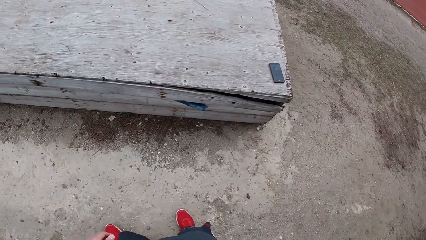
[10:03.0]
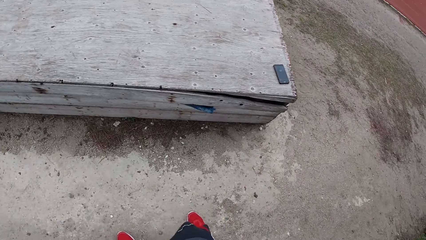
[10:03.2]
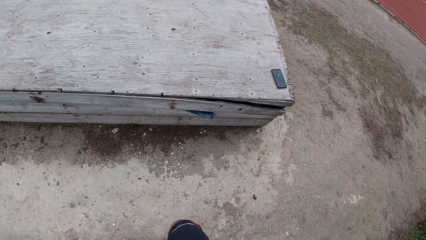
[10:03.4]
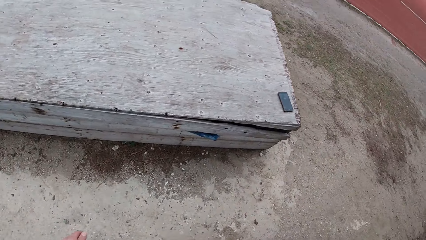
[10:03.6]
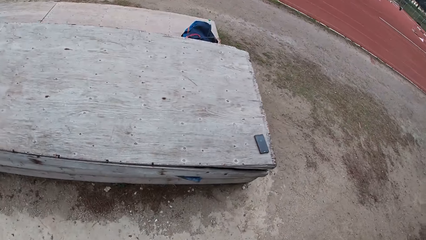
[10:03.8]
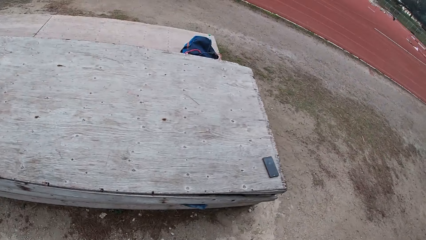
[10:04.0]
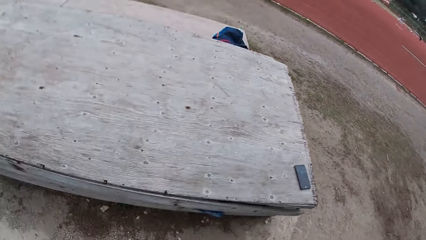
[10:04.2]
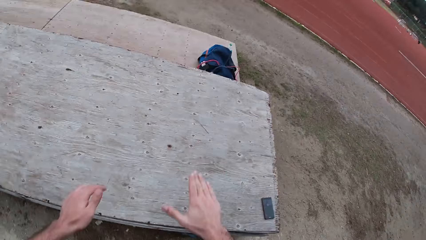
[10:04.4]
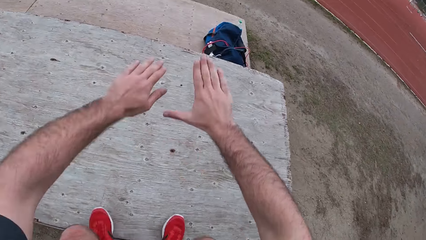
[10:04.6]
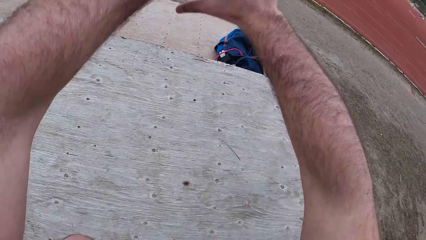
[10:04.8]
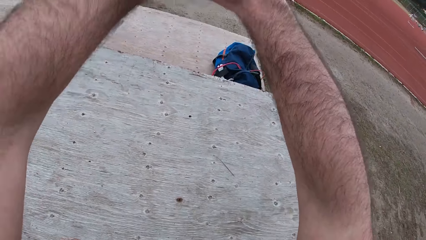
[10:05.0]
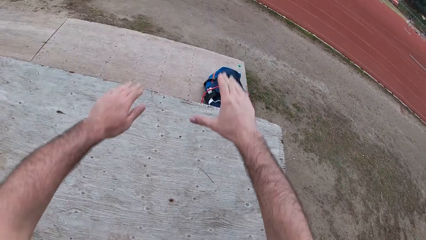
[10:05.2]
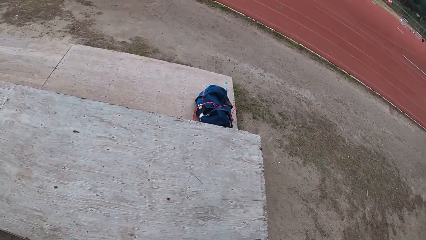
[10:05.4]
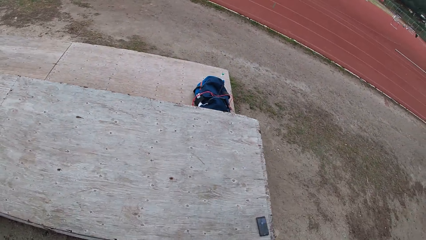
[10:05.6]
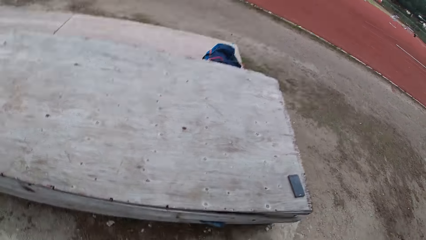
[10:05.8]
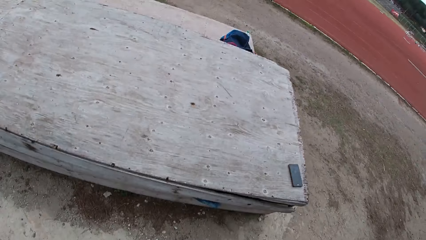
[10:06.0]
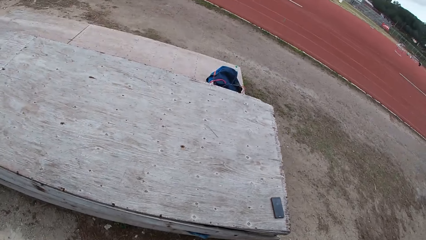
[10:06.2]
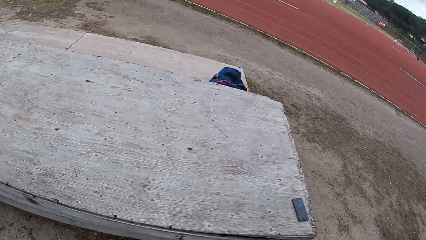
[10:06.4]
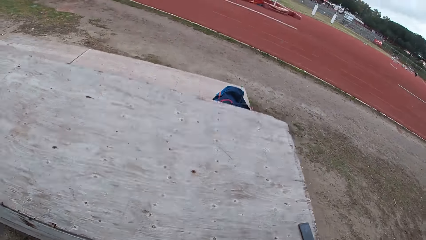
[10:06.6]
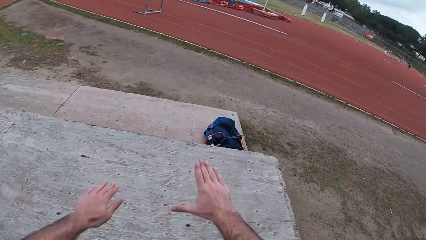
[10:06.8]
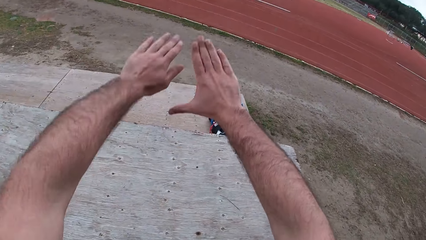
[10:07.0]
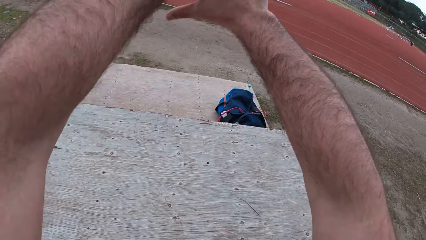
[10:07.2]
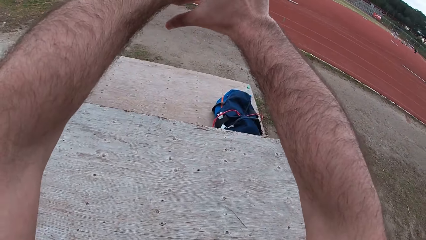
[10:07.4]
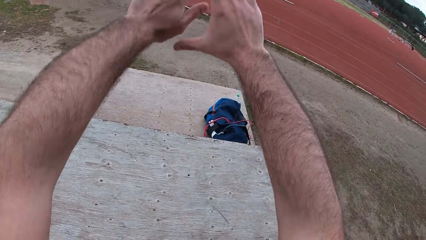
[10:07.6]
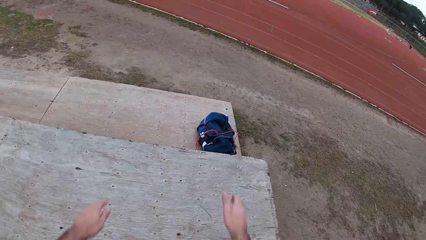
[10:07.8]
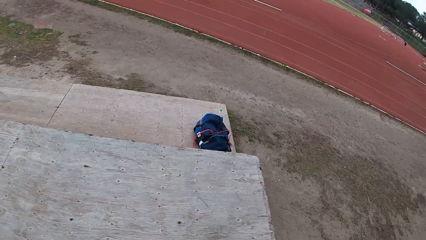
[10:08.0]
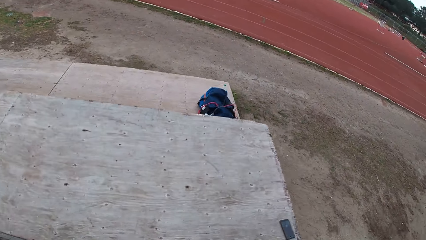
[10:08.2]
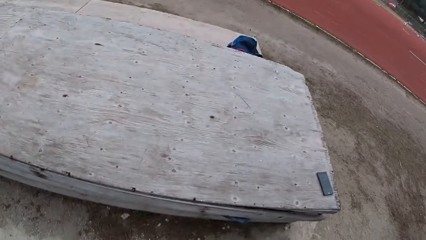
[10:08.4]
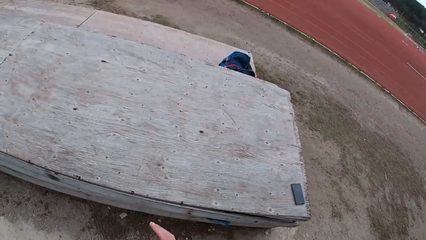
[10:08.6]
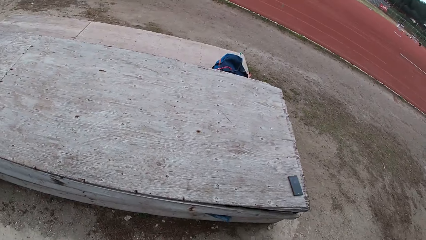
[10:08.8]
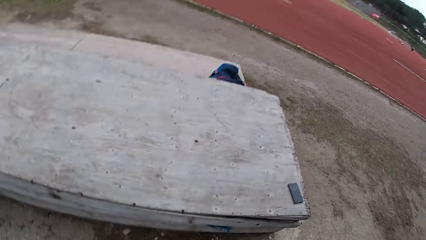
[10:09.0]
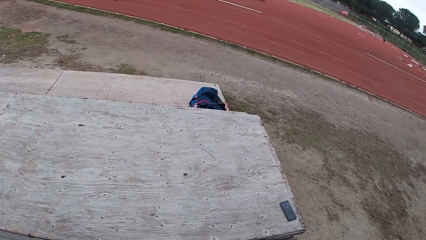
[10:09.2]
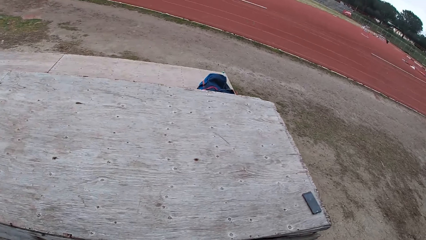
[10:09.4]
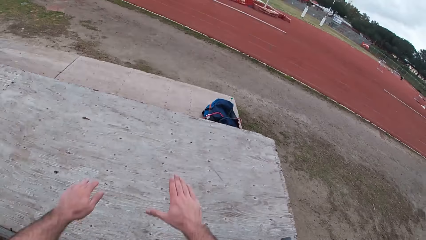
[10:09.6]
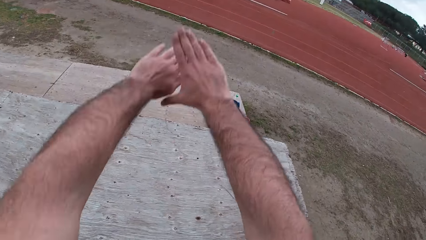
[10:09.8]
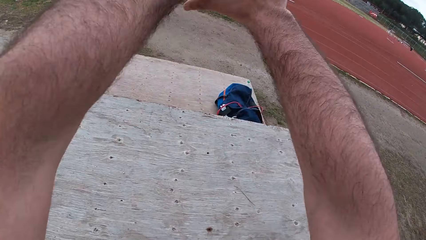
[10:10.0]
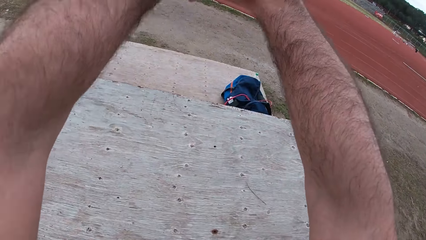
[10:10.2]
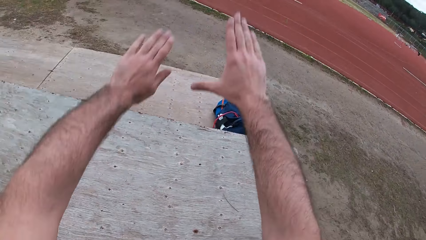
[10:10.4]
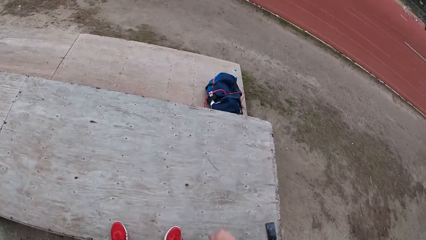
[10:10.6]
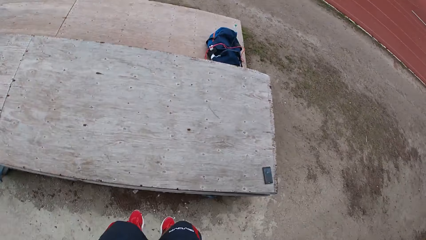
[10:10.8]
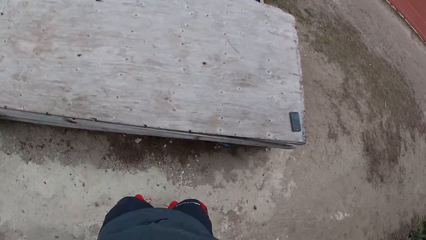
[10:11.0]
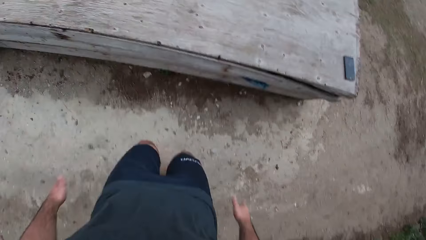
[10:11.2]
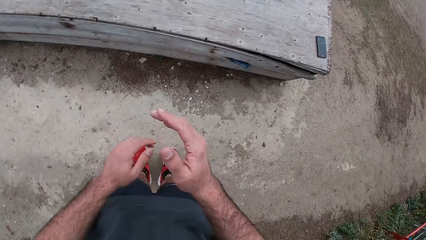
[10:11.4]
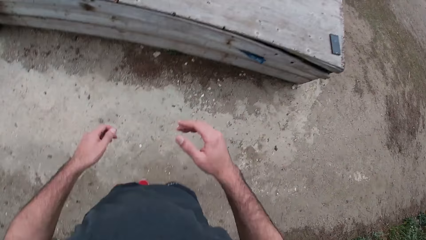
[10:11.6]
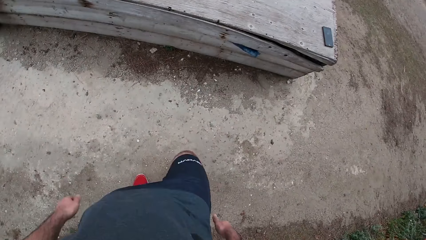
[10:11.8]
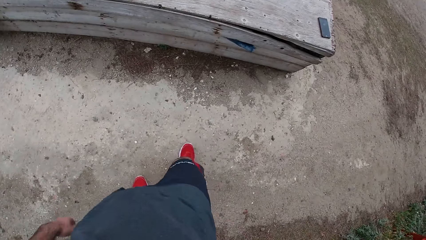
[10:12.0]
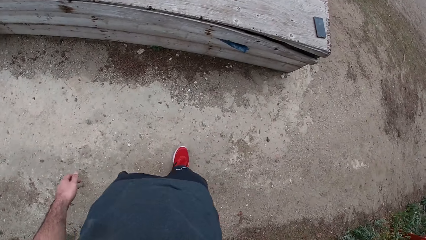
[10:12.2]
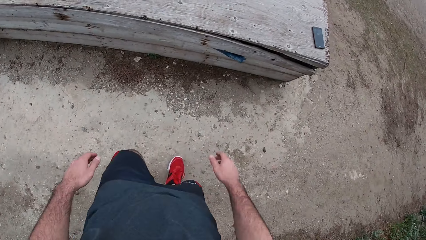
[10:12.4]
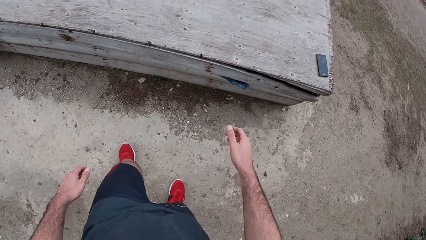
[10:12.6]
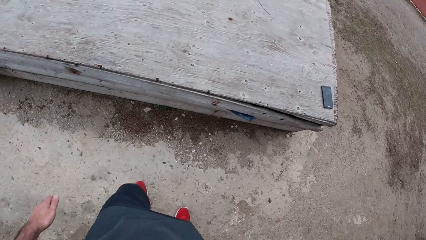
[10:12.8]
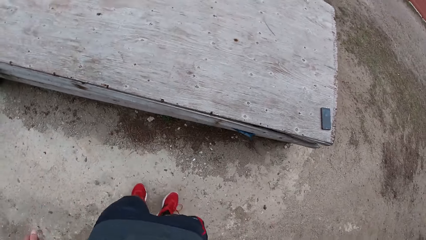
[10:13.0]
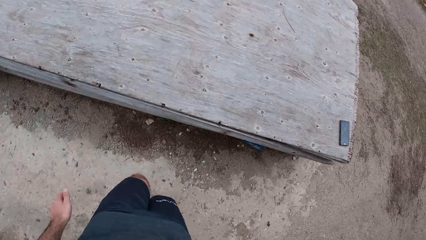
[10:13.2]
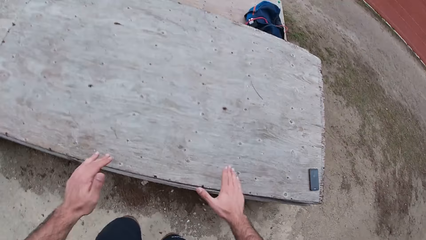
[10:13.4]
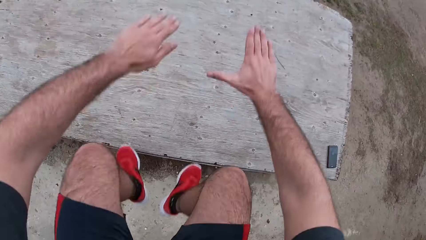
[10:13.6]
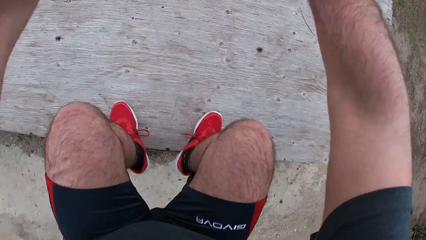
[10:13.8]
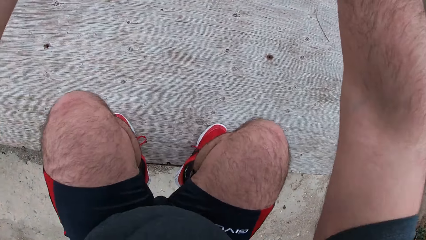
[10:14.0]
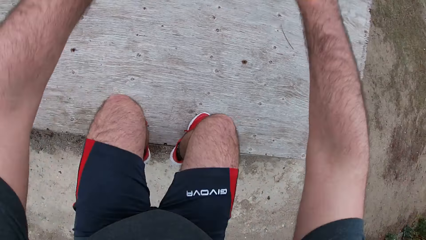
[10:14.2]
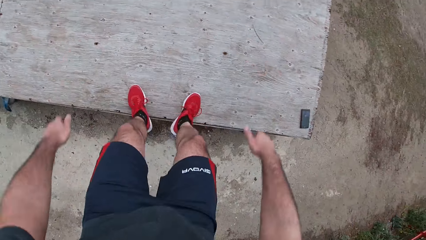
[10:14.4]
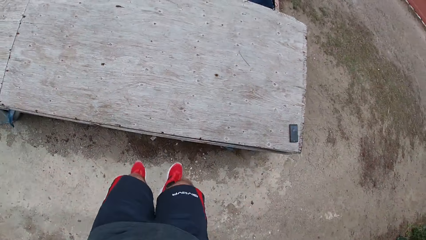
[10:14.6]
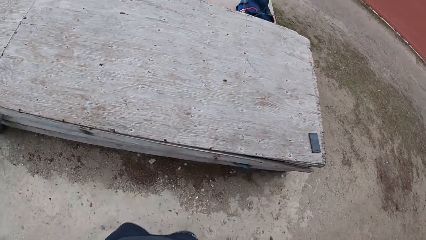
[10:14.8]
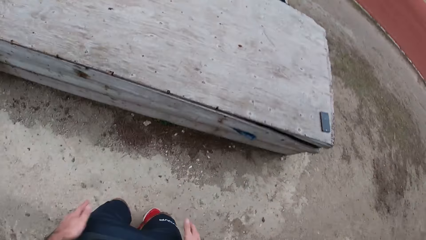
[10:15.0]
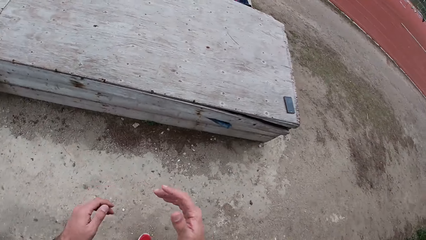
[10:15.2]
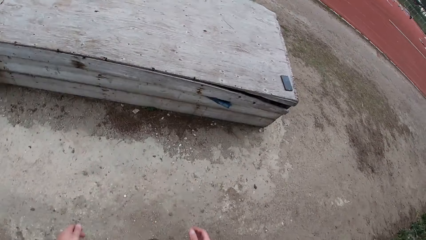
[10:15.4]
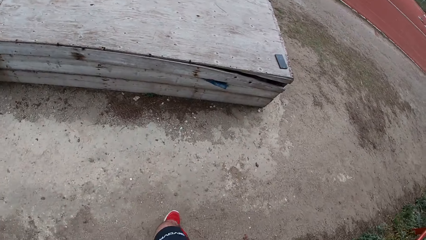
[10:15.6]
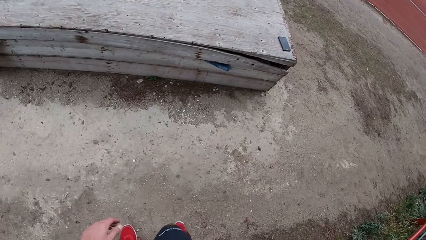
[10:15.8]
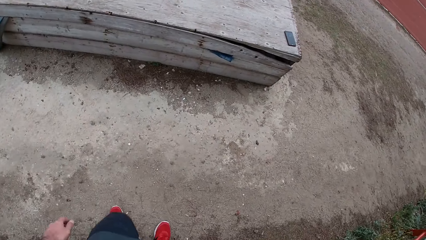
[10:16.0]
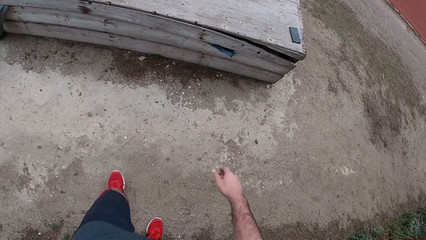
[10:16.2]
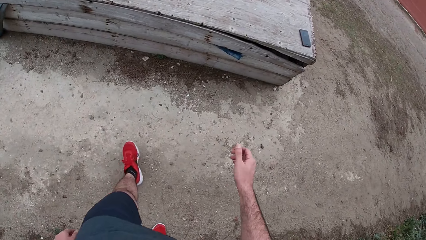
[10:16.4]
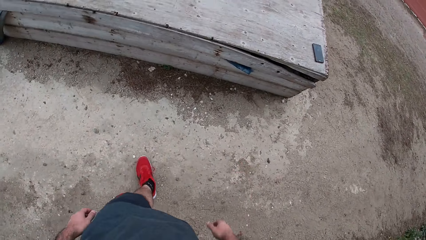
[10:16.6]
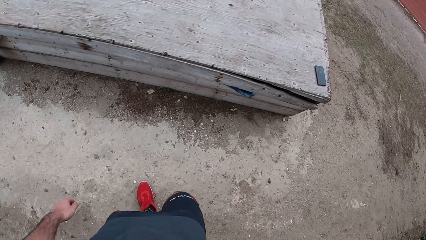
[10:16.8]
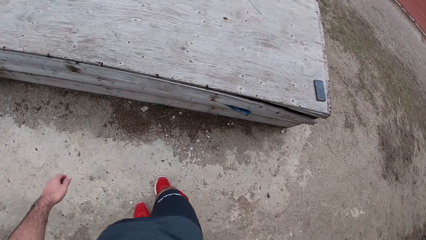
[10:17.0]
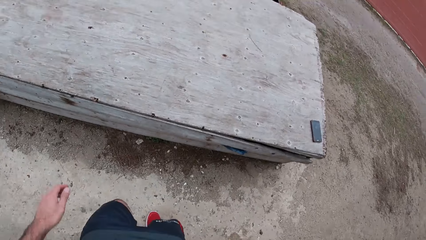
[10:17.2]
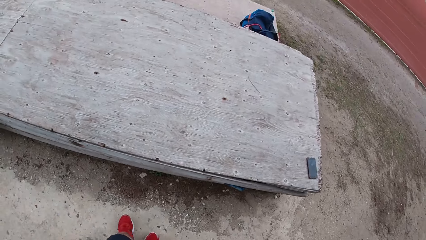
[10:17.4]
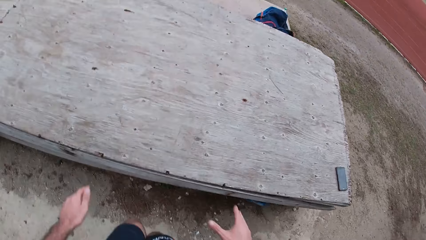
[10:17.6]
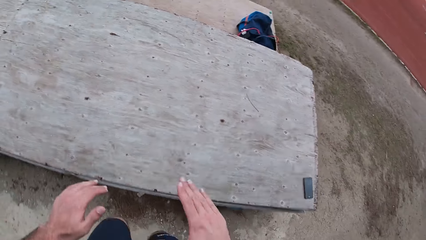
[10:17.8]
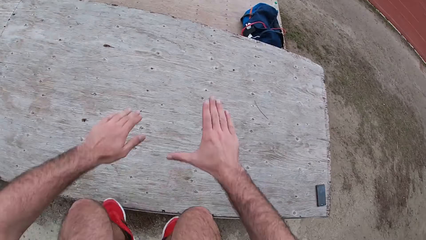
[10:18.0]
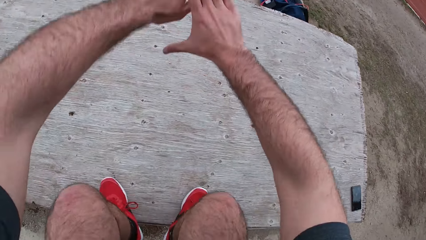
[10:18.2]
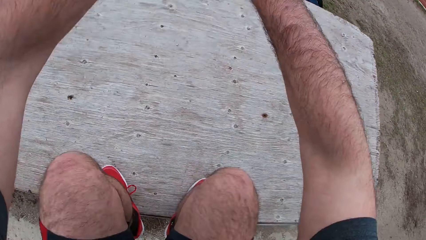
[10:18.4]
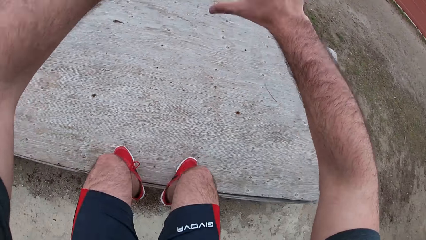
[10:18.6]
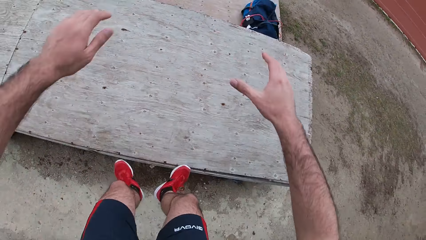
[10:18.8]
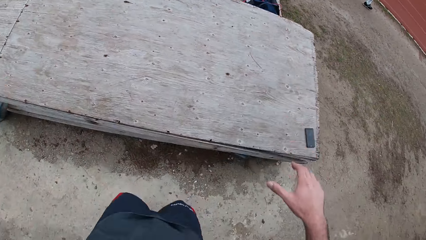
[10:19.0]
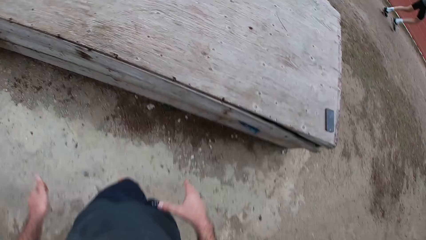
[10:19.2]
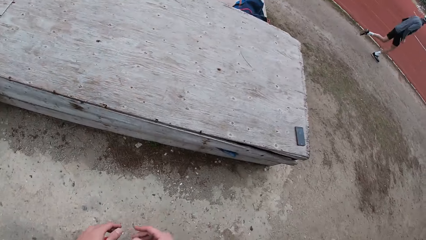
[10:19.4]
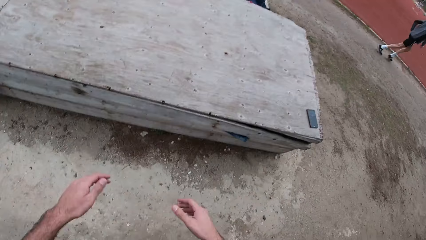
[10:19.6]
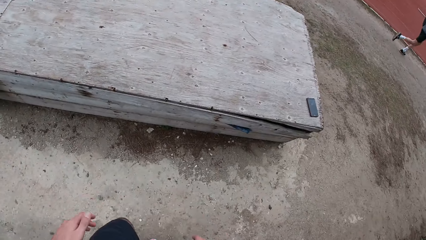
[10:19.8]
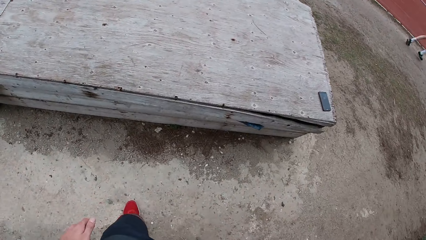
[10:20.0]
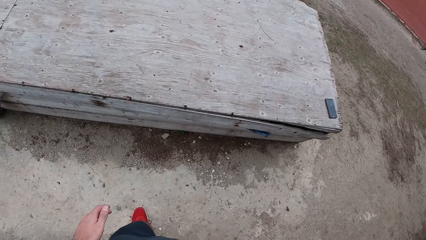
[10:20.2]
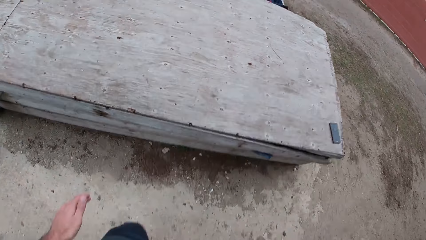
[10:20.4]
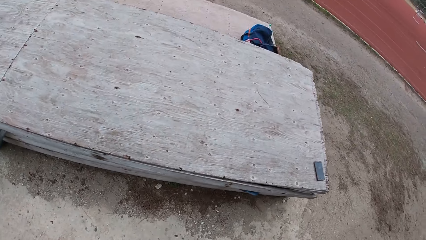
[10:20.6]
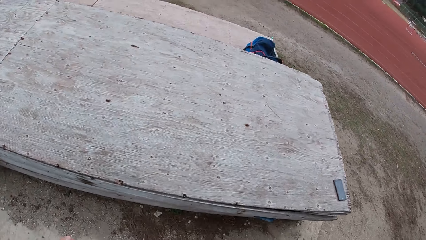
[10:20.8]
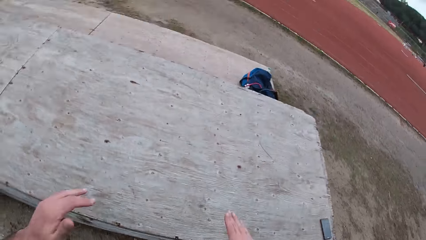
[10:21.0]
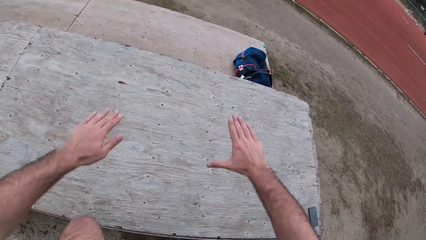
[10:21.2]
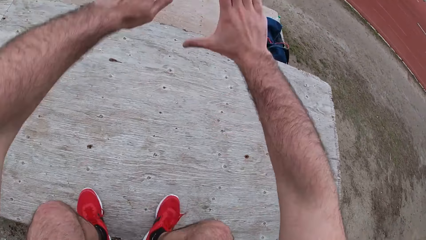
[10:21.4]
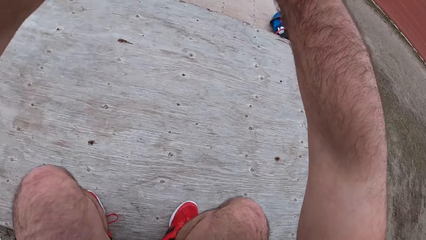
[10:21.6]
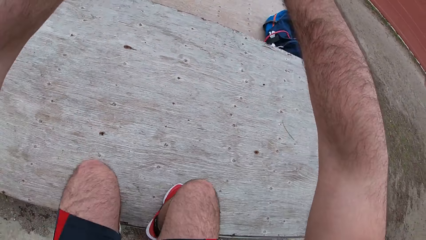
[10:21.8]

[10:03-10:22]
The camera wearer drops his hands. He exercises with a wooden box. He jumps on the table raising his hands. He comes down from the table. A man jogs past the camera wearer.
